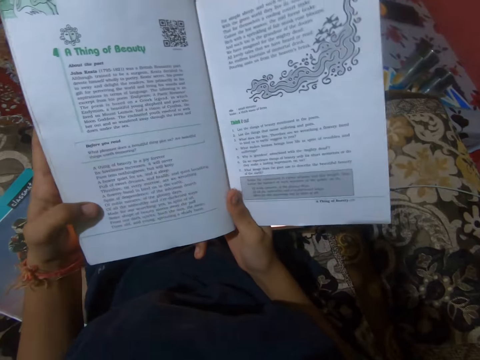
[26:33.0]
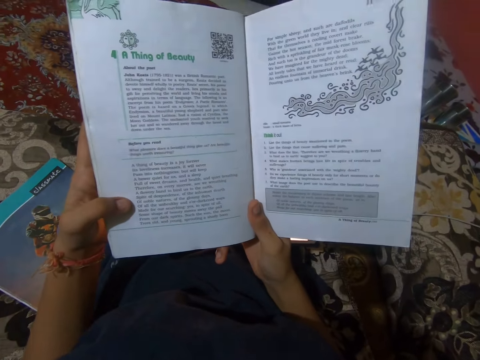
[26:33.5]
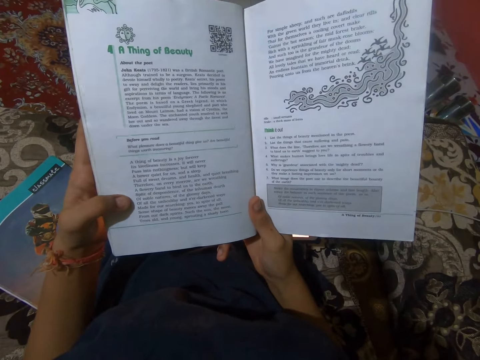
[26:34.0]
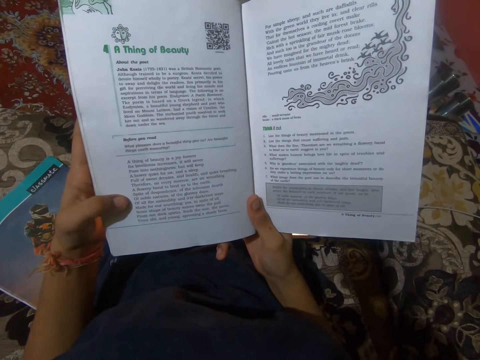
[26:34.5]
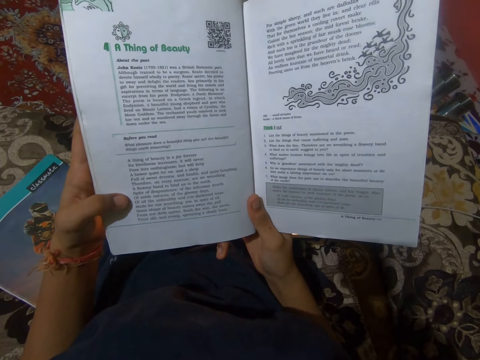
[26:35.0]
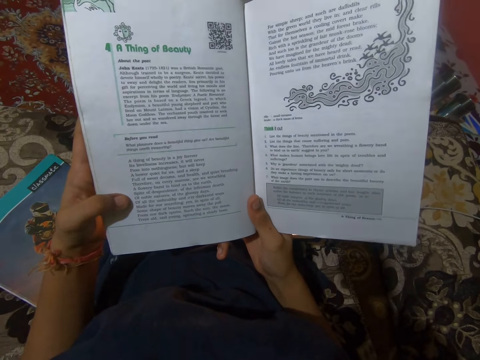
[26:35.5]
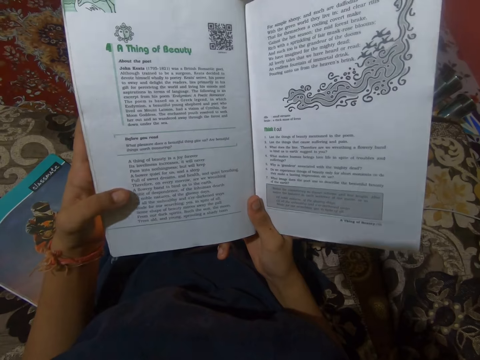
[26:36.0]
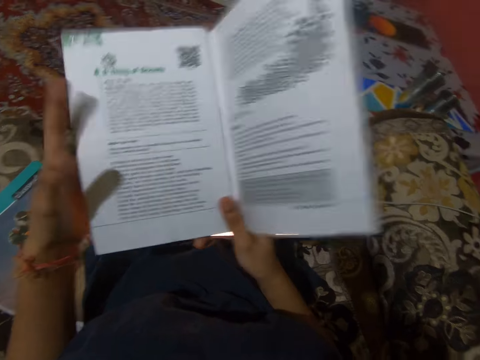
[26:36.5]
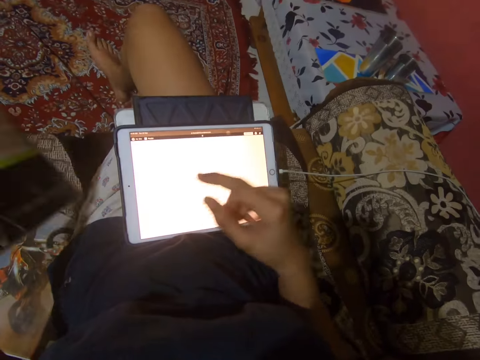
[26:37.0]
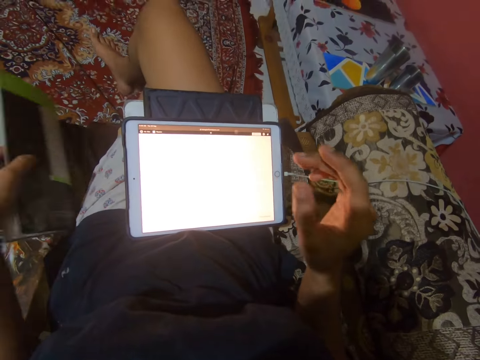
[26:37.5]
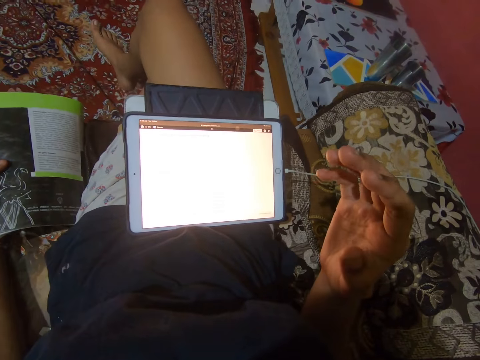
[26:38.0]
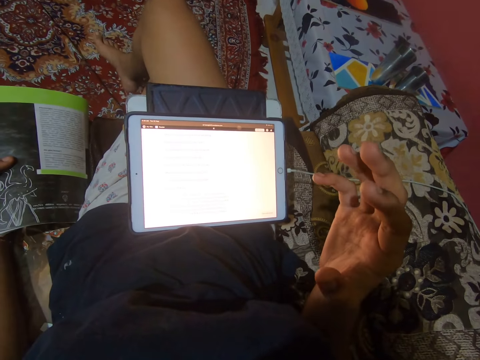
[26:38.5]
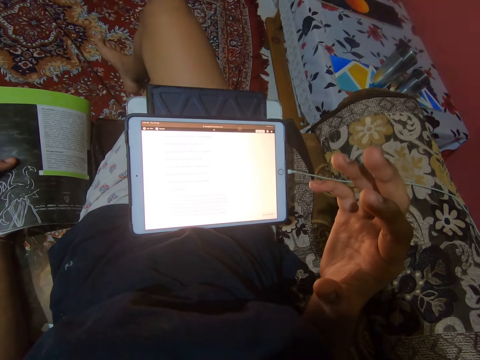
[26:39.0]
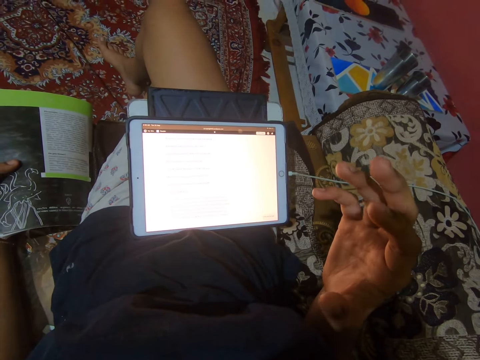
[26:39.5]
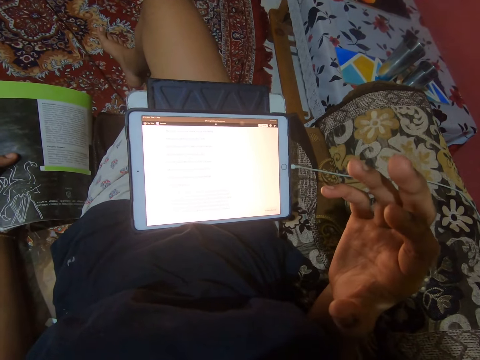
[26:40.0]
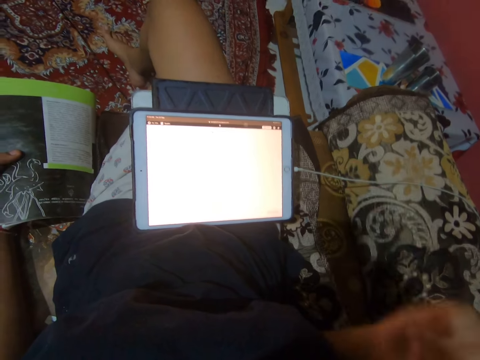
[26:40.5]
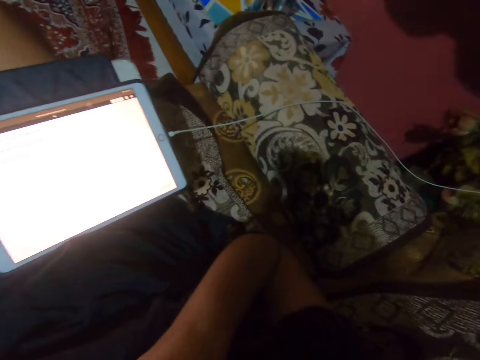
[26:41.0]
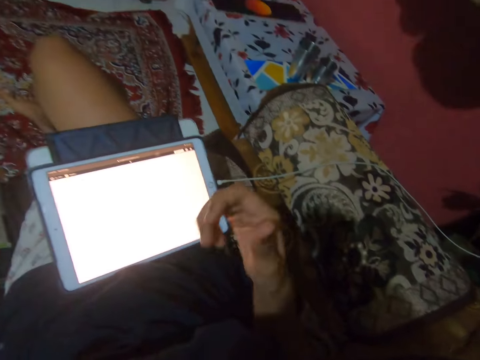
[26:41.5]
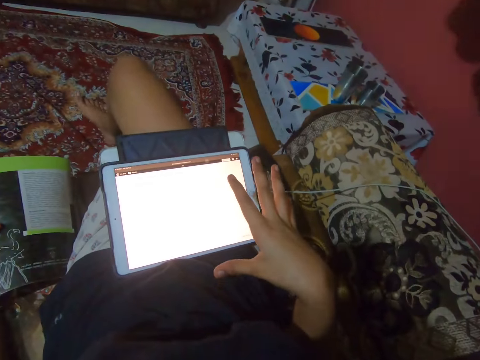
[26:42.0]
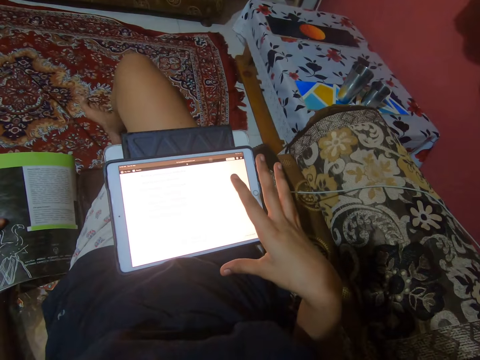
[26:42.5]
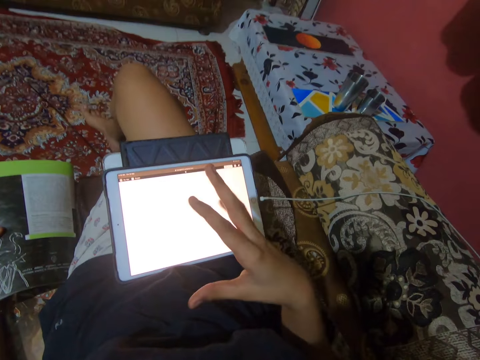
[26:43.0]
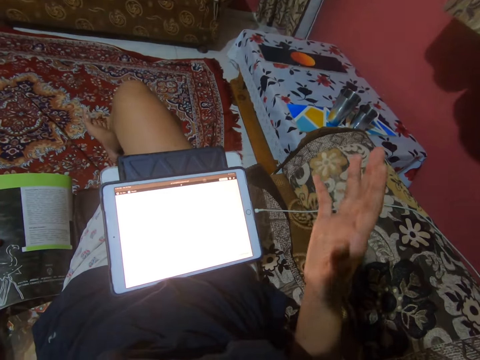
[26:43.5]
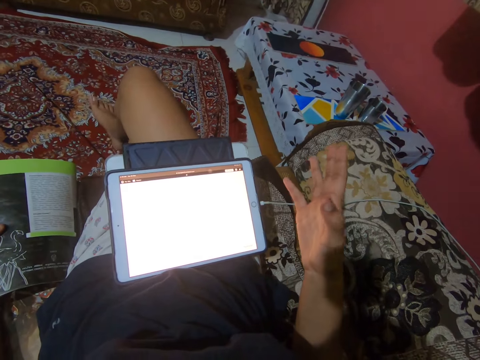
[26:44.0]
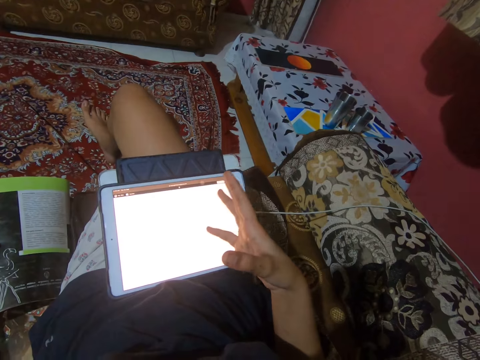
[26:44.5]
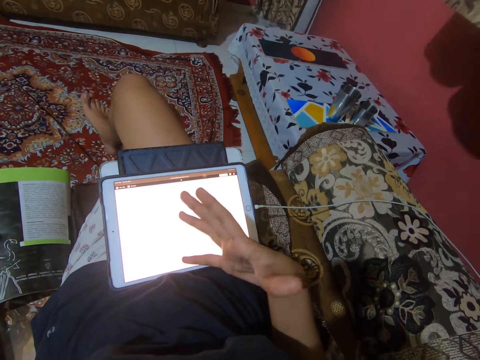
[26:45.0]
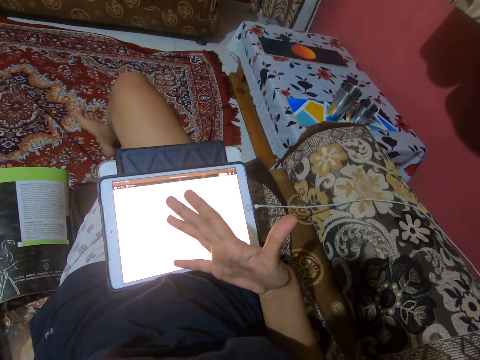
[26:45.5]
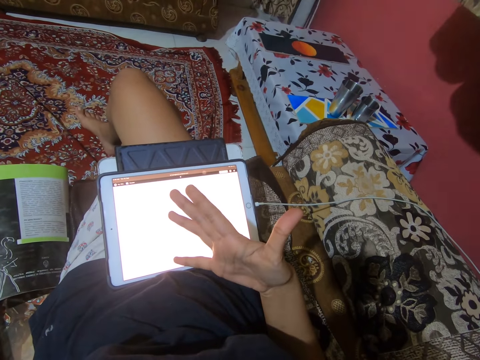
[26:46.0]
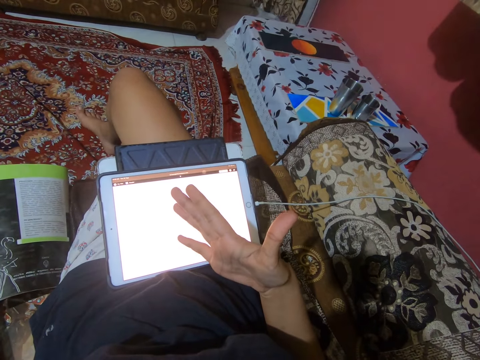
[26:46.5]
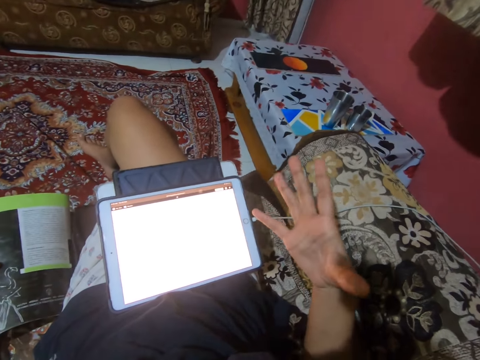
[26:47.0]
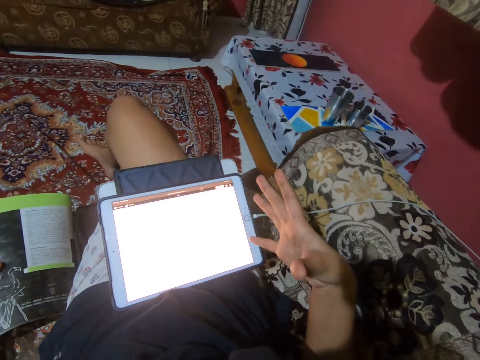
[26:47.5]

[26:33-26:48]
The camera wearer reads the book. She closes the book. She places the book on the sofa. She makes a gesture with her right hand.

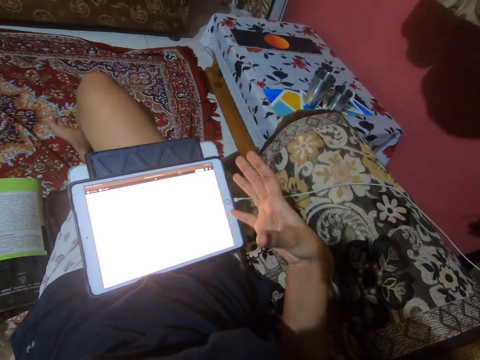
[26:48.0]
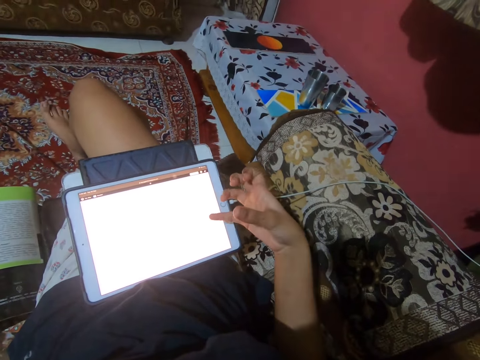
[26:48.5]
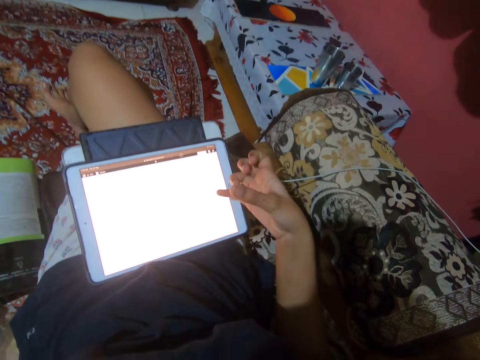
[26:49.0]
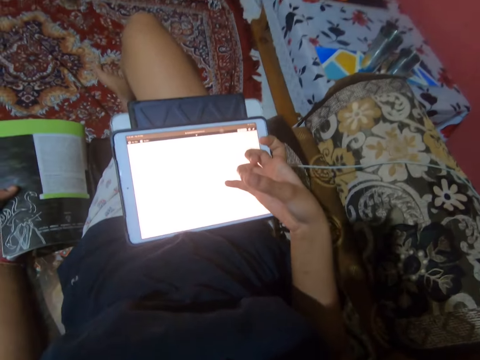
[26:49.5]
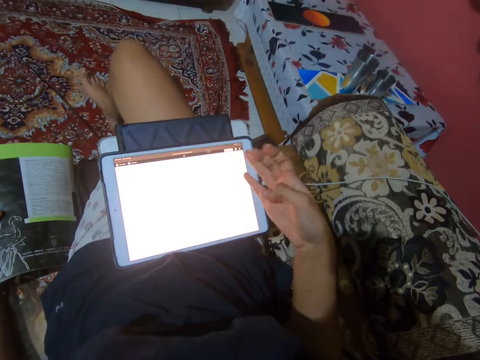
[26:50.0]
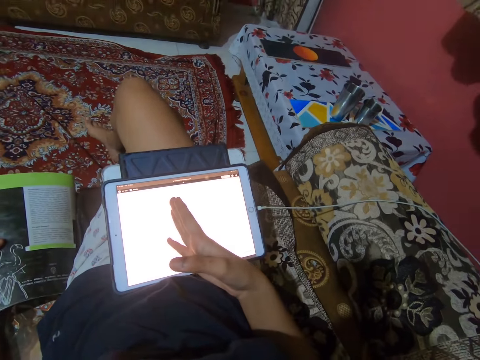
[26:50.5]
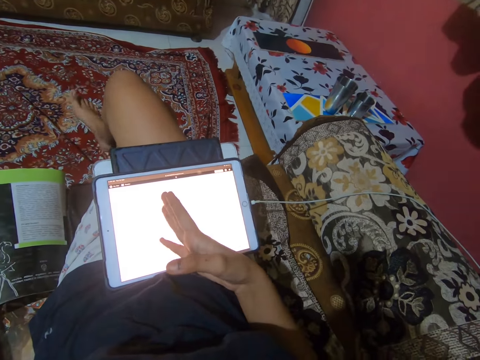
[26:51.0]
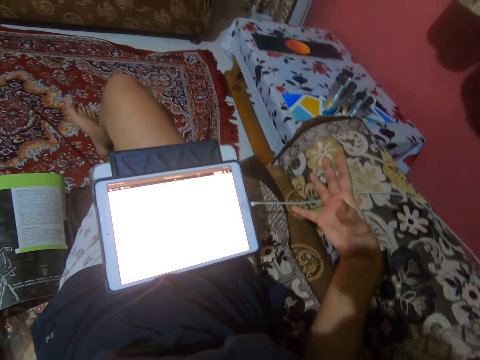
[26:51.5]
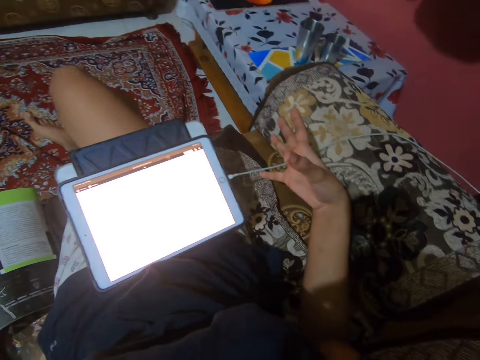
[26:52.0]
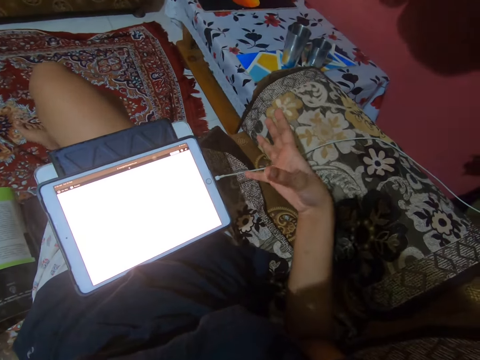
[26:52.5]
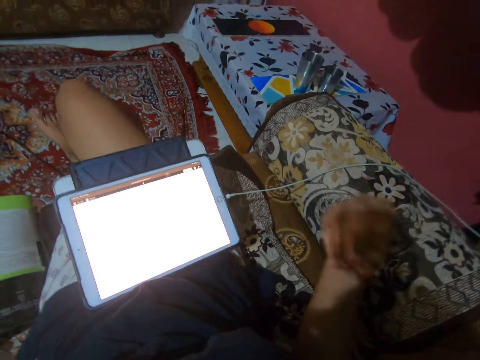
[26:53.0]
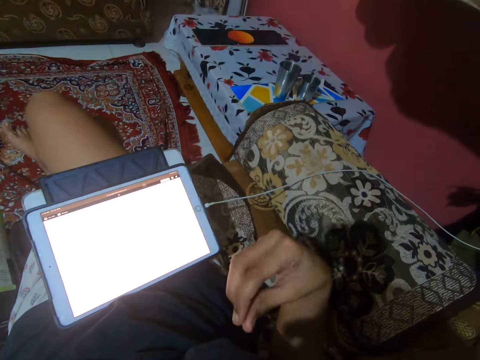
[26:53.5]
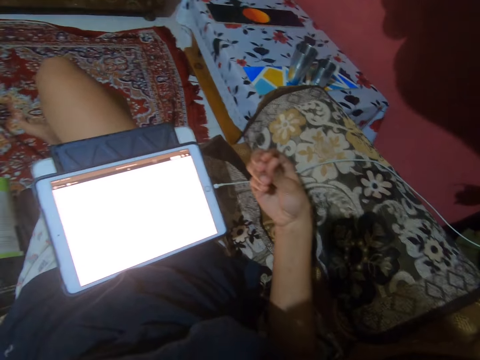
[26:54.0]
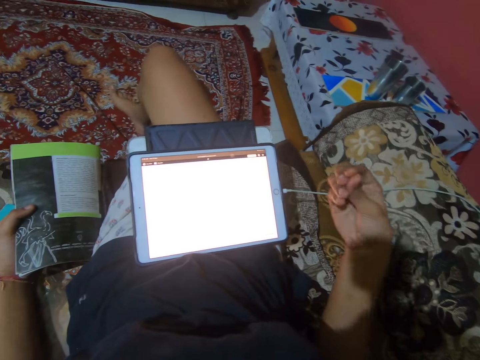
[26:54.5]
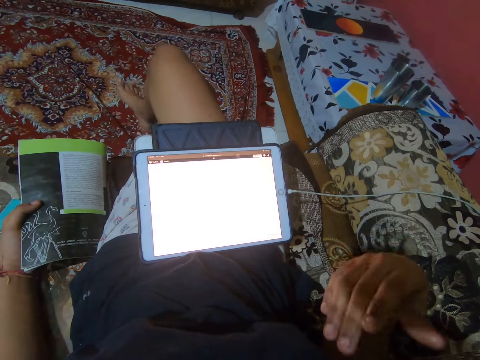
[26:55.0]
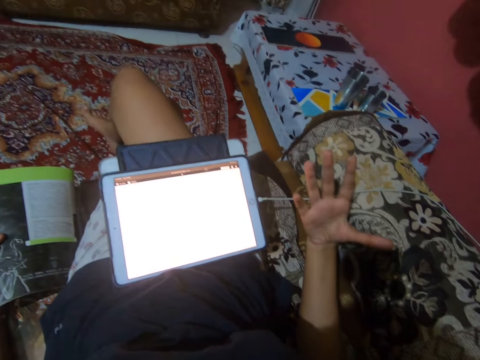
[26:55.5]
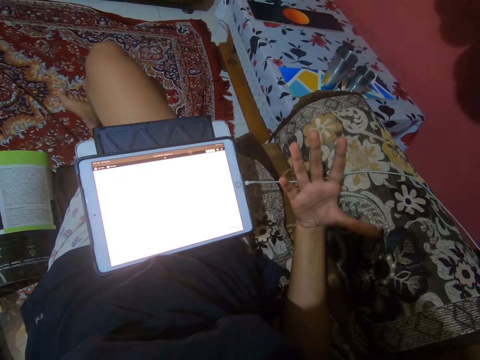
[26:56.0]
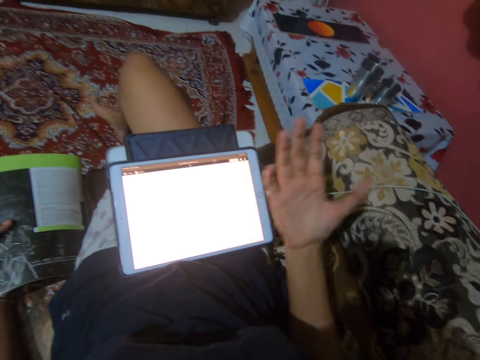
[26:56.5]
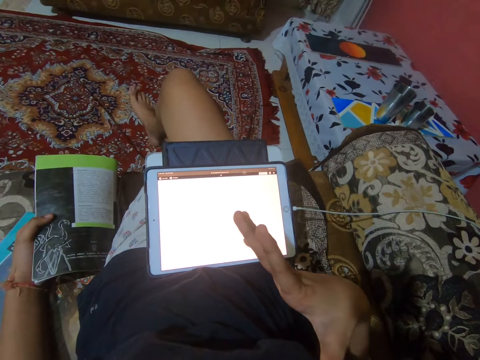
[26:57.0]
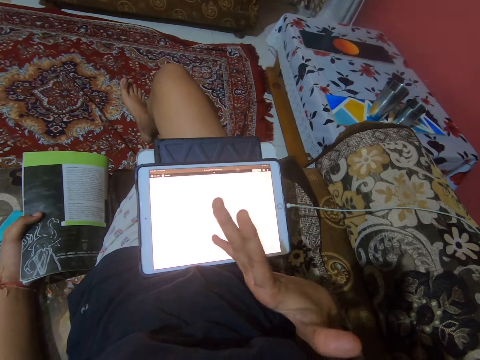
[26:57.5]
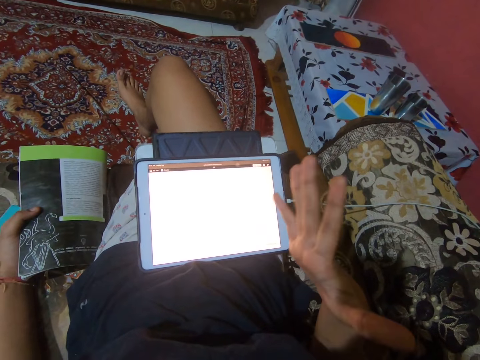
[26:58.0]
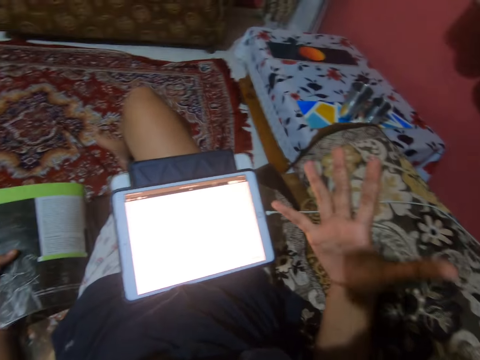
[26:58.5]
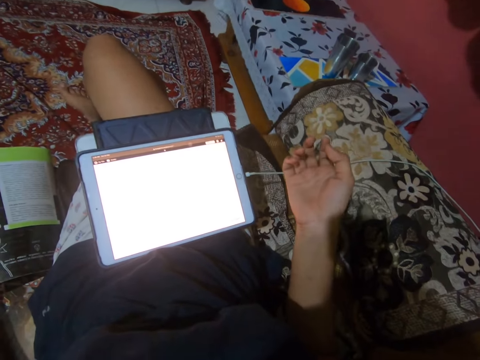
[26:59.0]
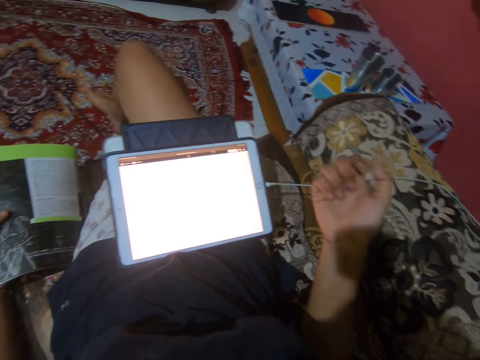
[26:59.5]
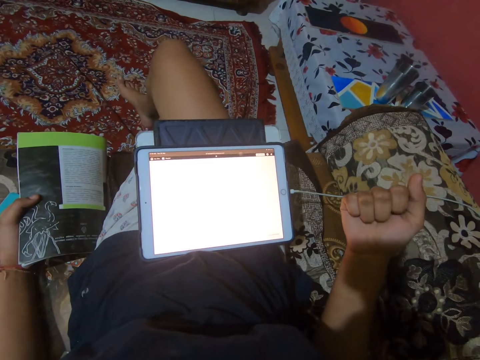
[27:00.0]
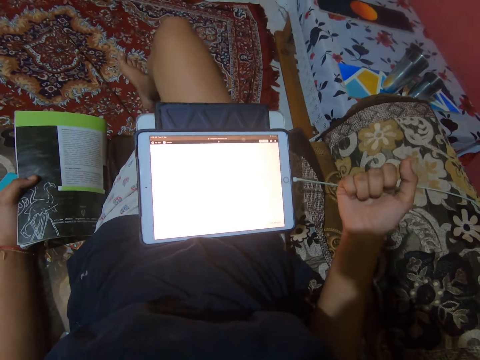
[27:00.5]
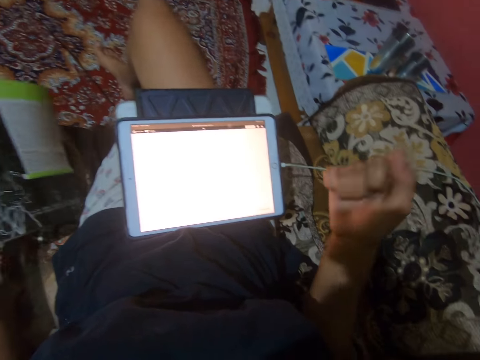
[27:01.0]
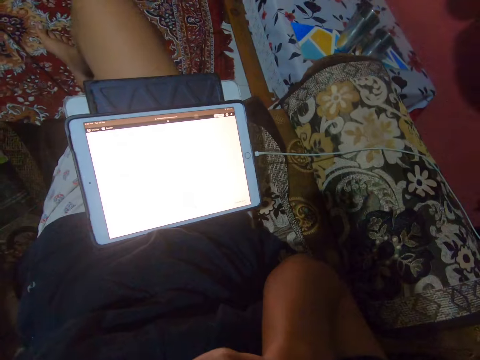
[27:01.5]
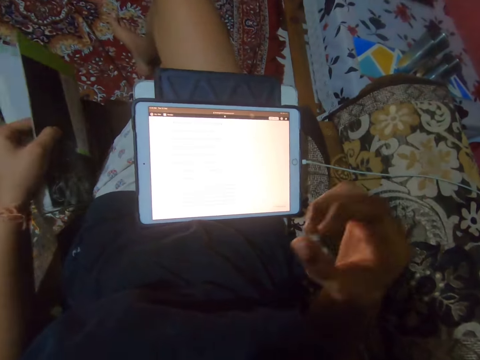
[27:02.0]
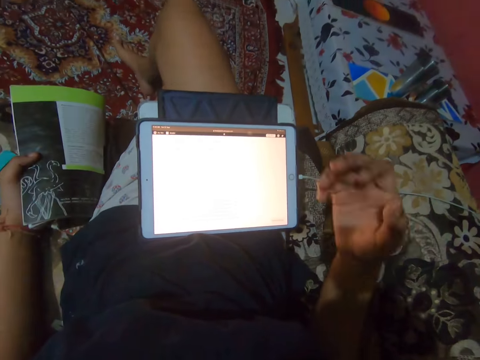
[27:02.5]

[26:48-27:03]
The camera wearer raises her right hand to her mouth.
